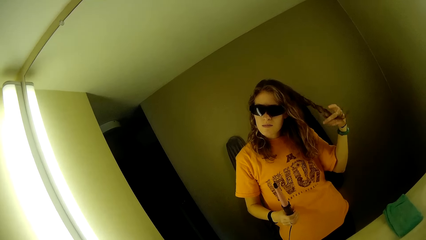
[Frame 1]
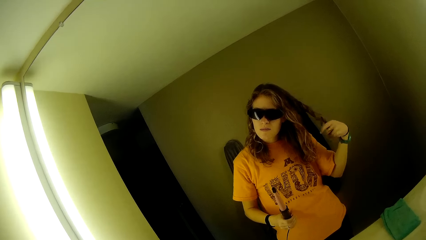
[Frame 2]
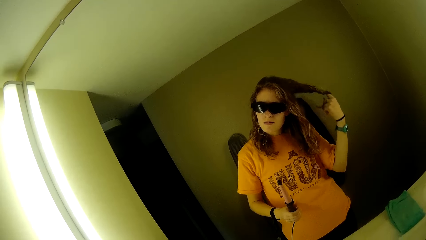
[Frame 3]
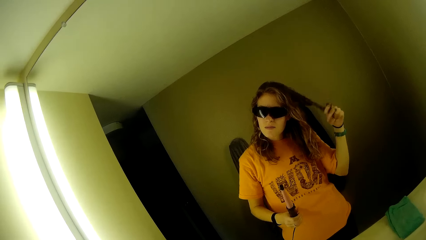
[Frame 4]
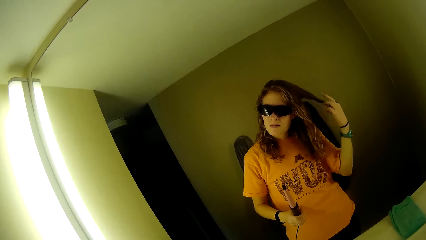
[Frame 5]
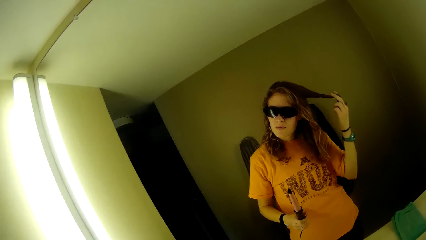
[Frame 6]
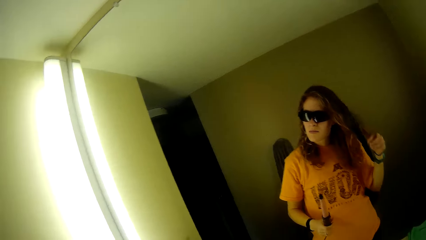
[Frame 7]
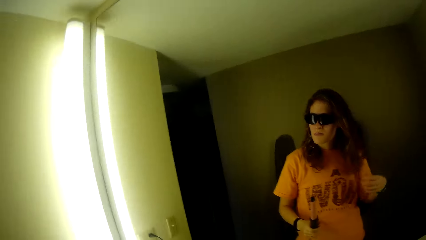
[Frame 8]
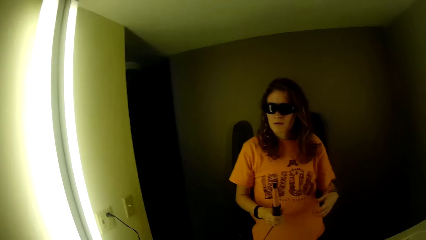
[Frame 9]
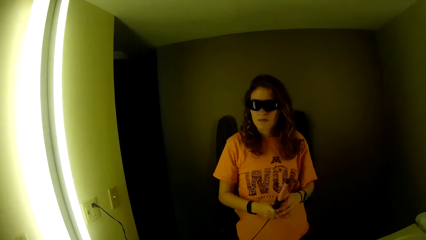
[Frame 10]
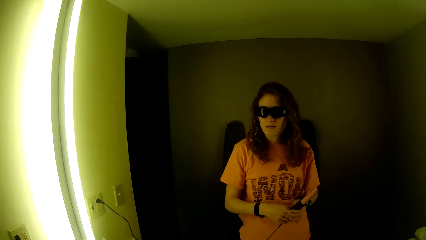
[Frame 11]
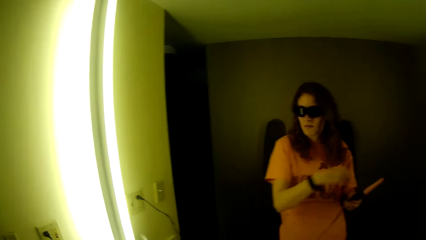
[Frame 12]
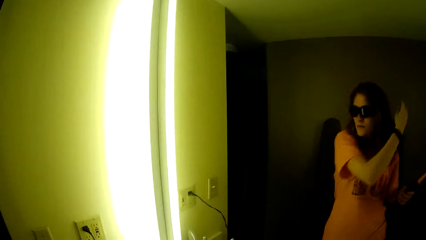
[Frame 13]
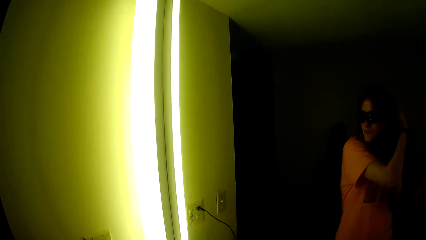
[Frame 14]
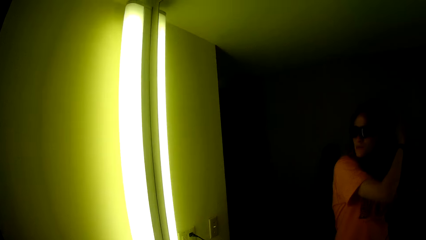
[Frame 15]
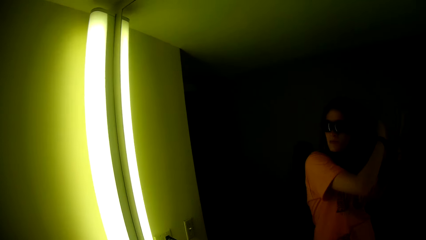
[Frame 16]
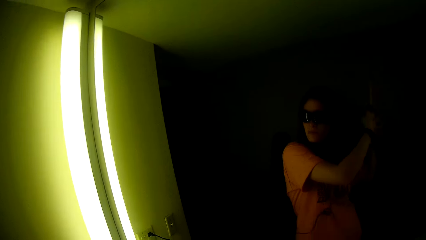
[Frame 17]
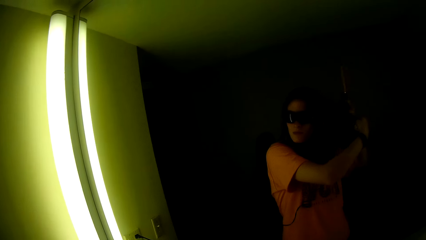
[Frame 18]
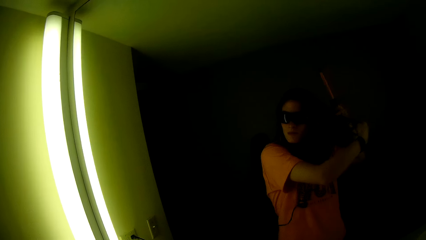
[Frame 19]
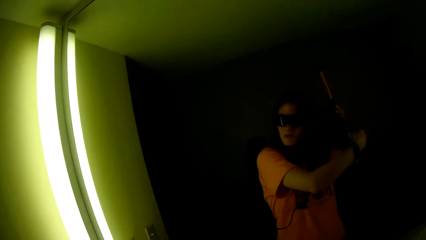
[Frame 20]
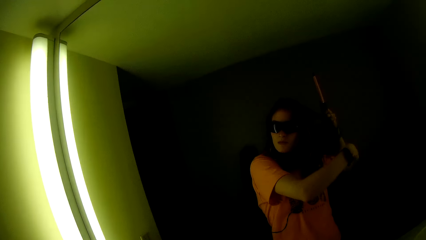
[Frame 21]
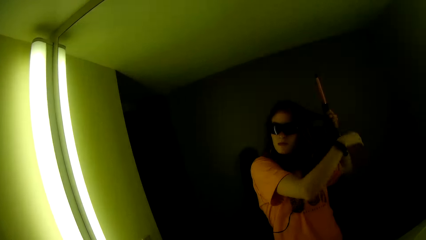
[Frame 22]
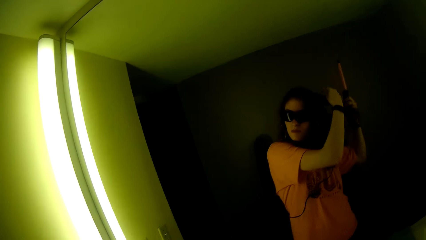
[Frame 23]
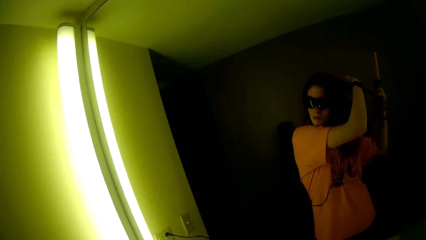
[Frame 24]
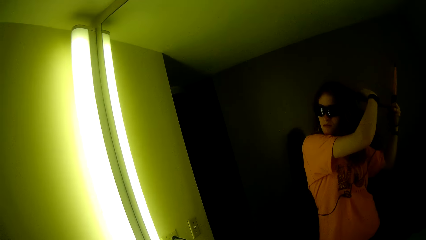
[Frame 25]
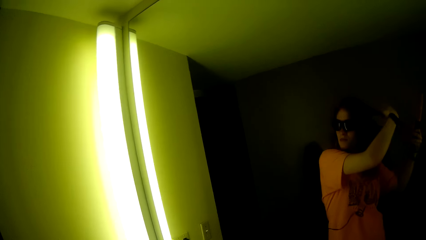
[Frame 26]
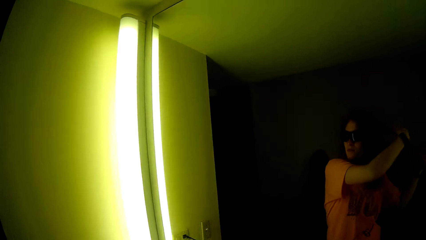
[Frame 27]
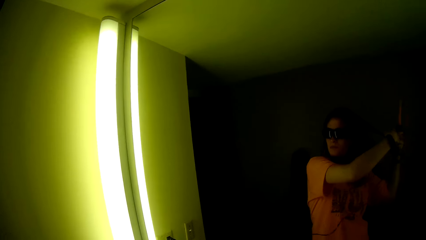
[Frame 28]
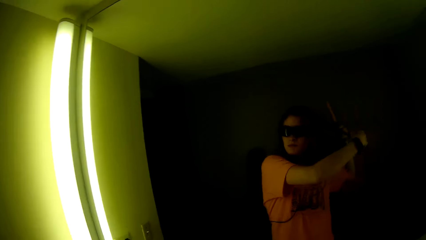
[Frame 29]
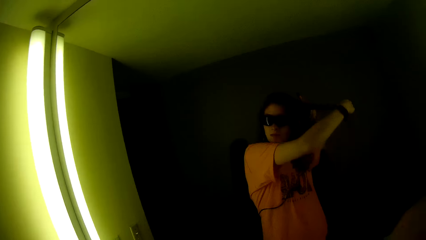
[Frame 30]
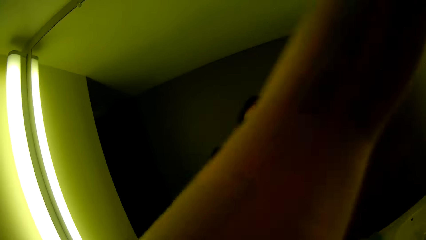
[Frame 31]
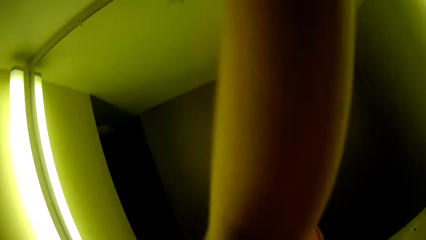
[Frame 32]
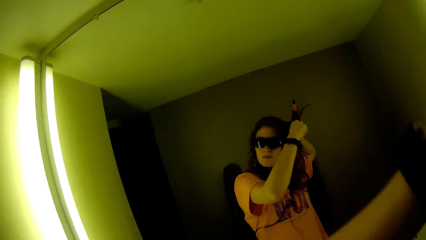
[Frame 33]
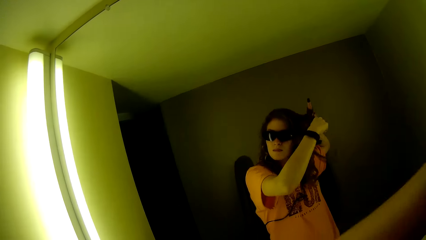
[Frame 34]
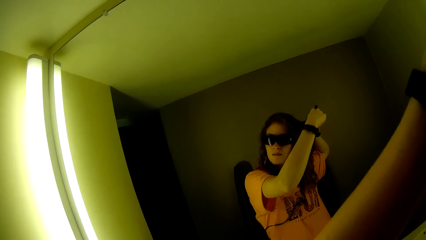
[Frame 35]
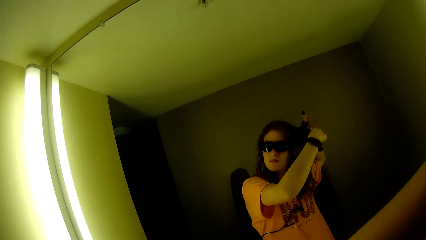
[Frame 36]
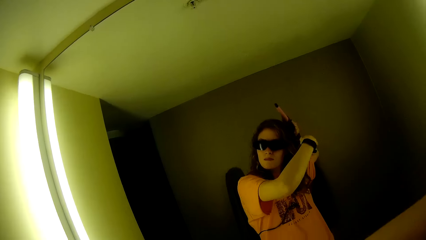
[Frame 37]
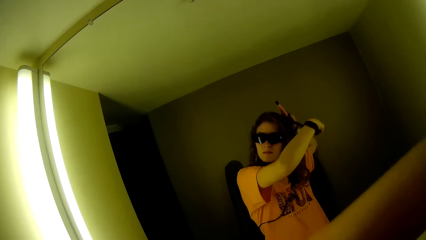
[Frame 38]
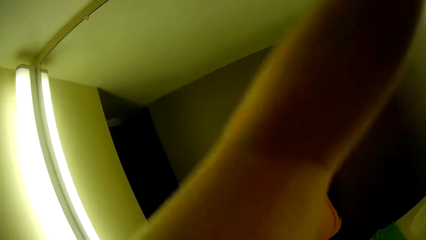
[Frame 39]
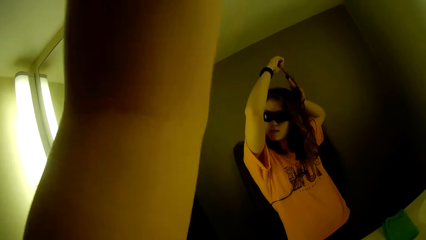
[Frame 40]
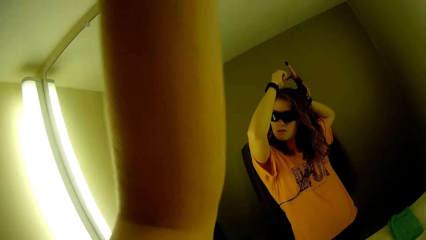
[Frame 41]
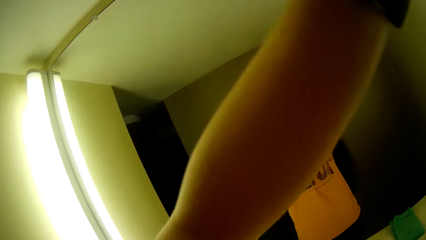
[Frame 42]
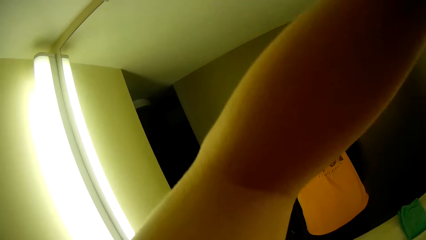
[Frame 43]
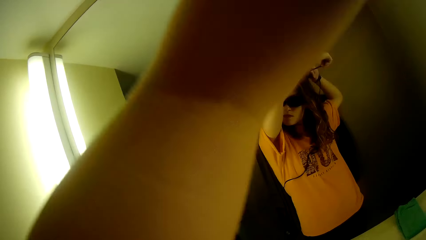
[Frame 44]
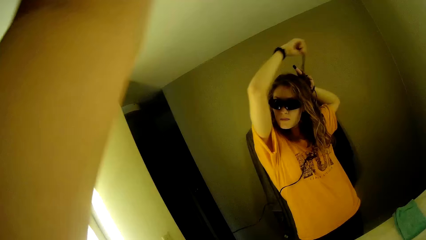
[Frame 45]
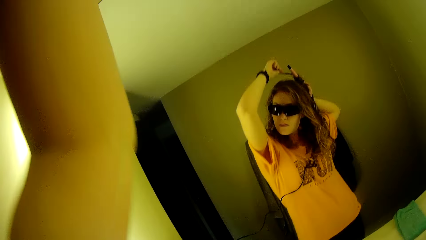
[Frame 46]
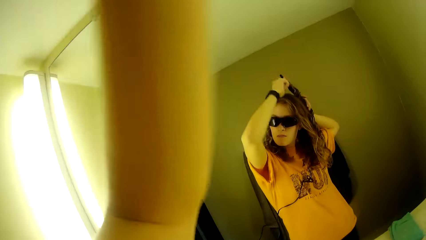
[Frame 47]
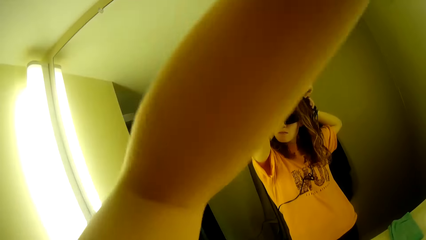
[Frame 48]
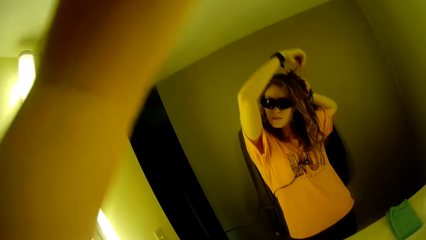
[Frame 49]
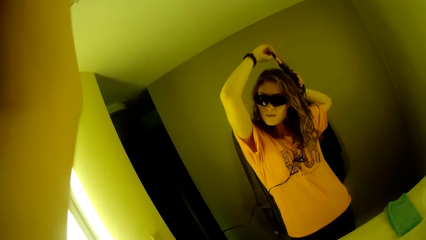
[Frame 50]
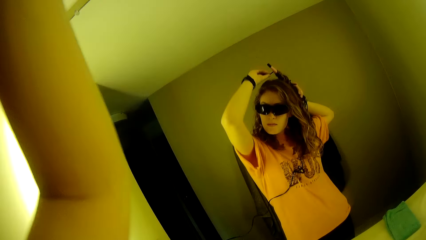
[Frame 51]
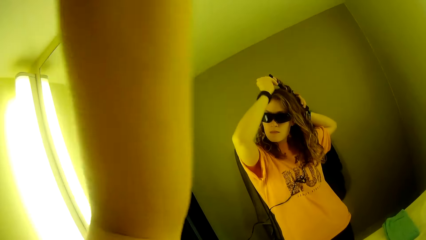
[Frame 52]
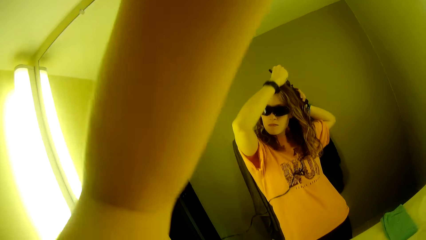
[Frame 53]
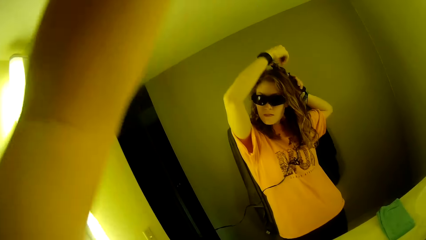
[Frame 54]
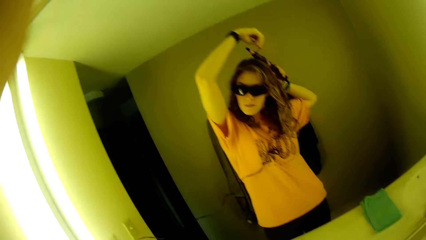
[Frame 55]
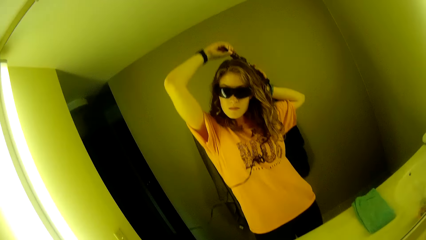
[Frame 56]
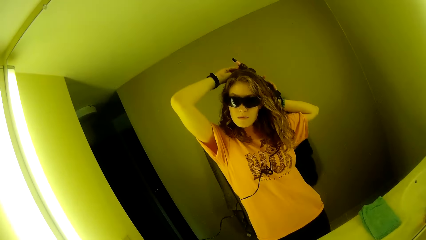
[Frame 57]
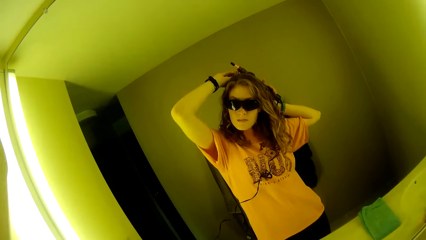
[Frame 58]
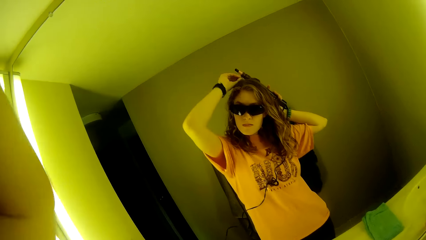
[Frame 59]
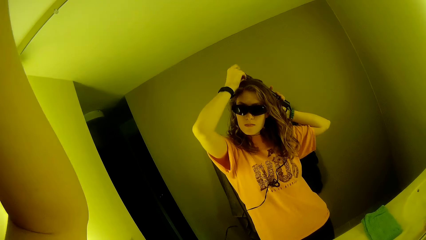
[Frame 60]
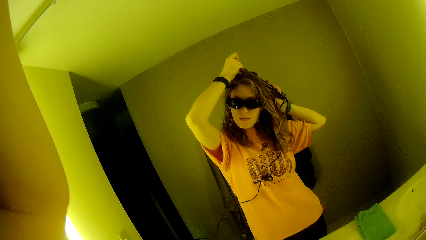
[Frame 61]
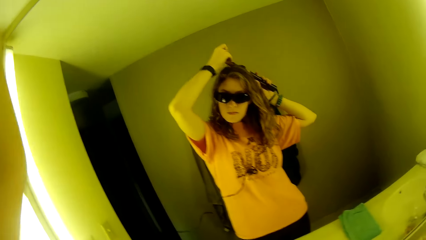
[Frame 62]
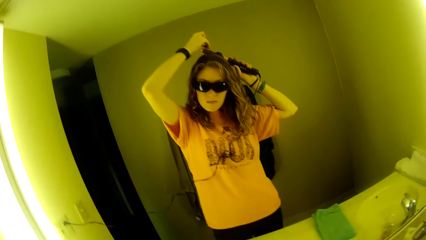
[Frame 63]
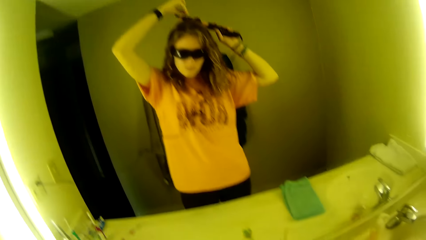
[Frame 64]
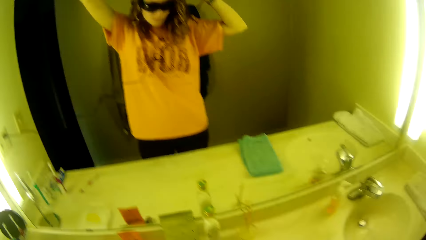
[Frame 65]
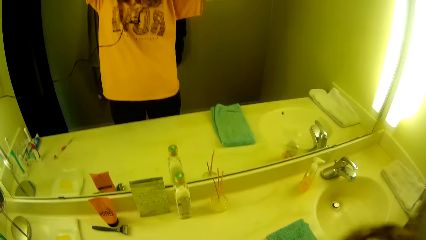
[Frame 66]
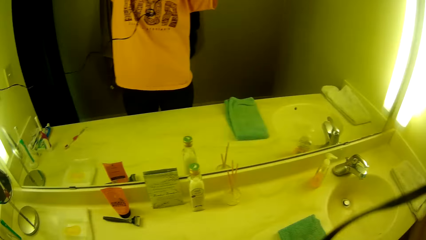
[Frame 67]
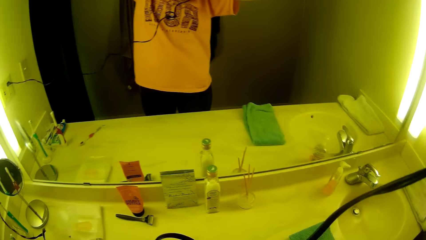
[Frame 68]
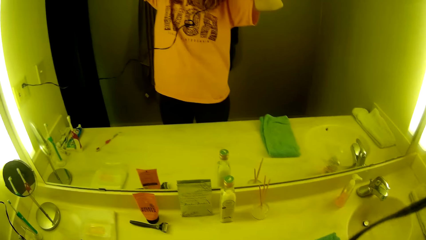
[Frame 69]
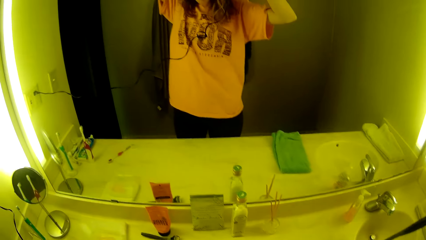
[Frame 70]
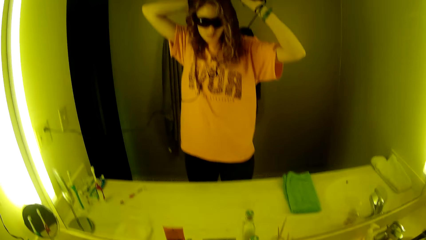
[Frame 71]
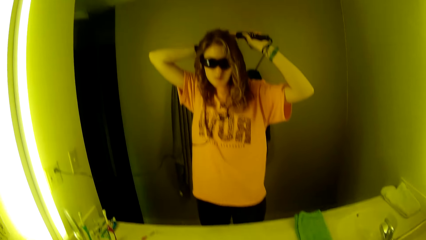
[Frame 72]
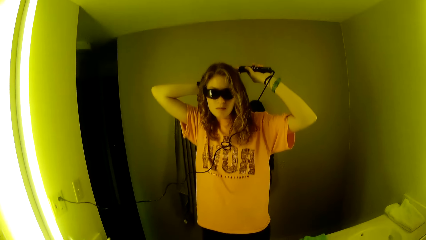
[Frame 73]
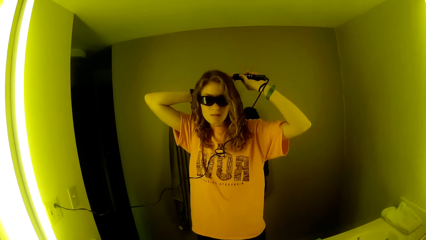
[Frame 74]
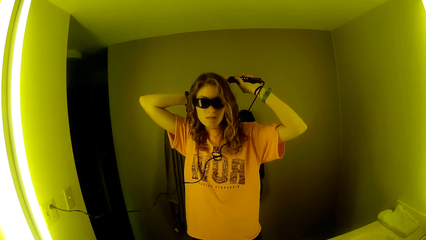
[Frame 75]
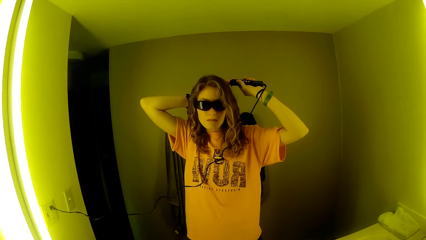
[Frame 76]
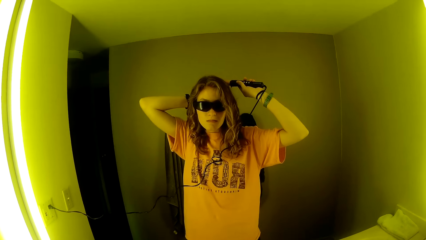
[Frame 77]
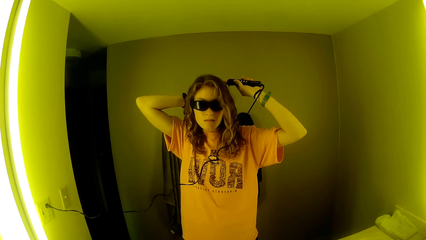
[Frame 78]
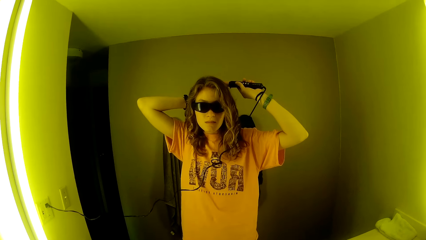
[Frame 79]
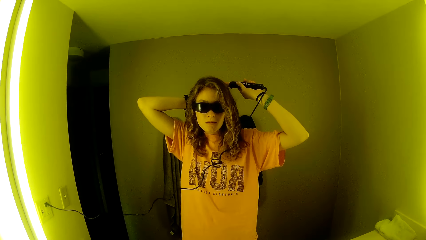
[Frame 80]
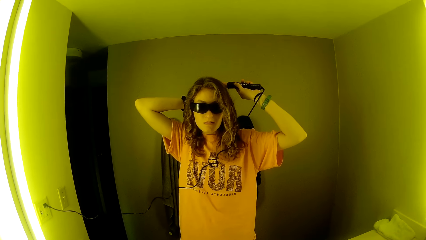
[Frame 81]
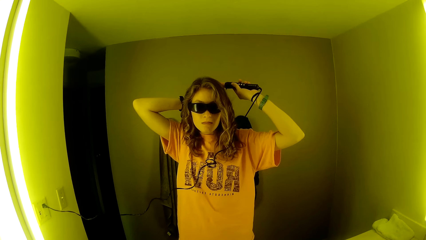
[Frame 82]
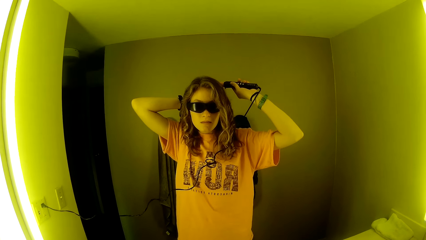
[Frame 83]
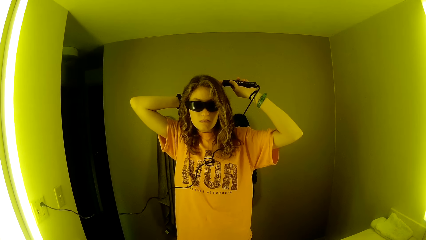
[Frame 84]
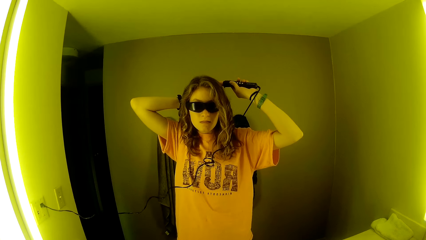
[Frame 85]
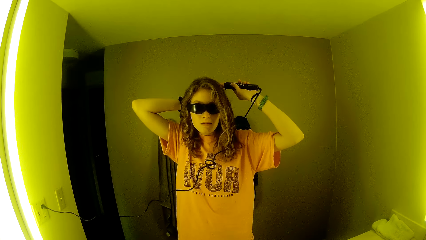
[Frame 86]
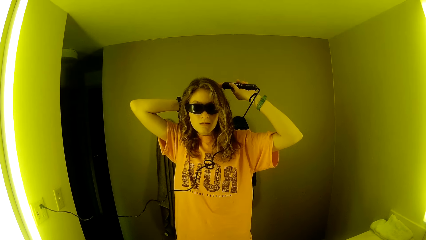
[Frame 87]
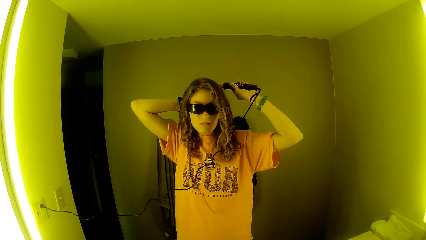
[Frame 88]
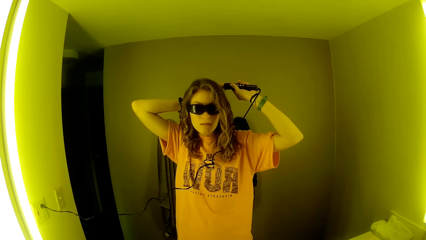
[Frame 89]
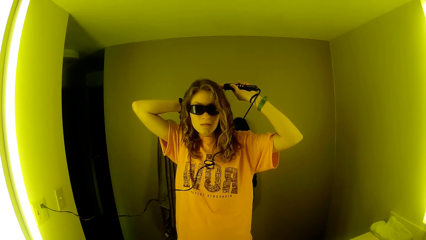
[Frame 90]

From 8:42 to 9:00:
The camera wearer transfers the airwrap from her right hand back to her left hand. A woman rolls the hair on the hair straightener. The camera wearer curls her hair with the airwrap.
